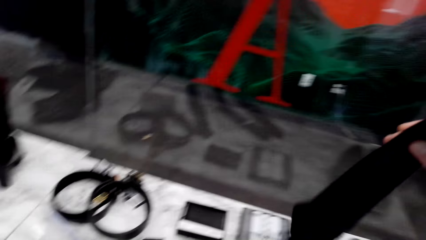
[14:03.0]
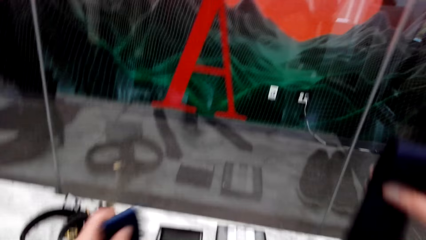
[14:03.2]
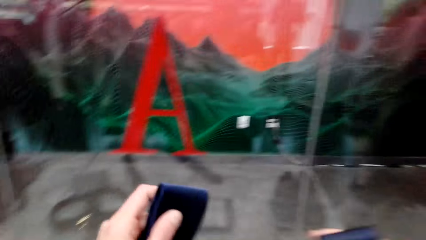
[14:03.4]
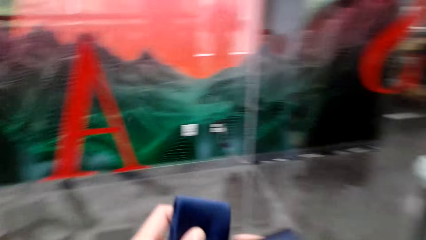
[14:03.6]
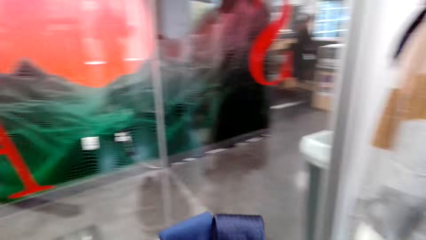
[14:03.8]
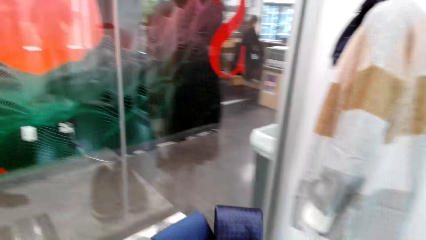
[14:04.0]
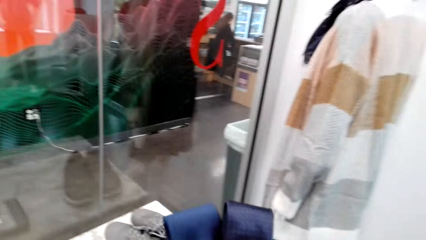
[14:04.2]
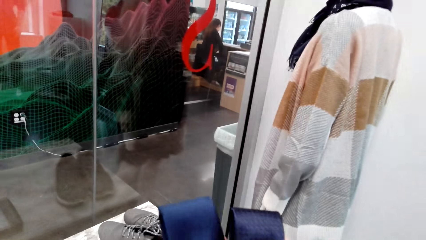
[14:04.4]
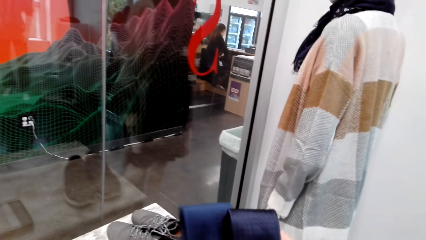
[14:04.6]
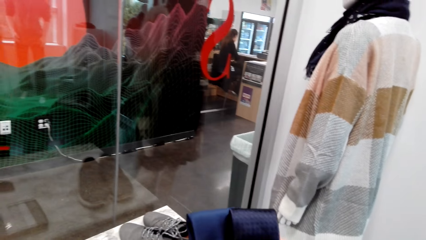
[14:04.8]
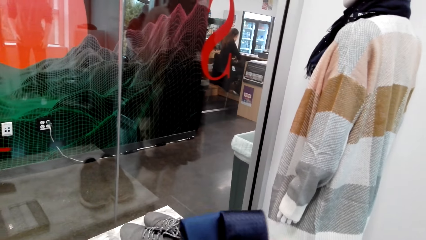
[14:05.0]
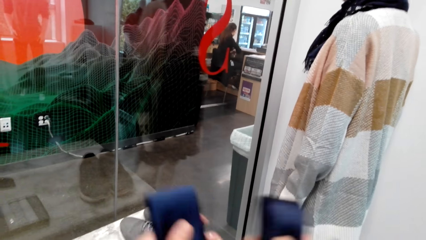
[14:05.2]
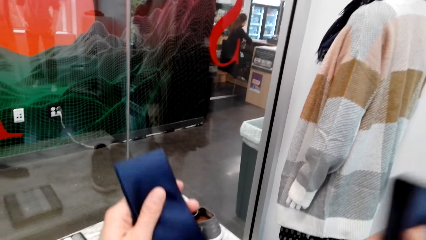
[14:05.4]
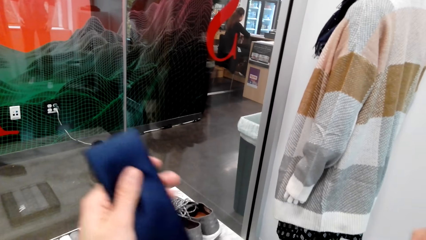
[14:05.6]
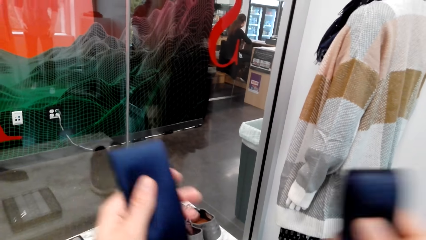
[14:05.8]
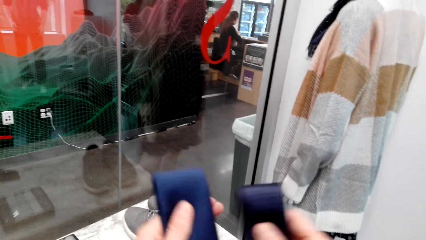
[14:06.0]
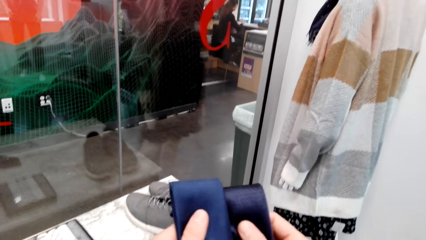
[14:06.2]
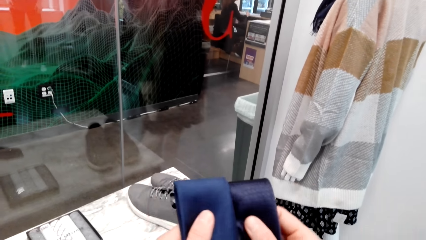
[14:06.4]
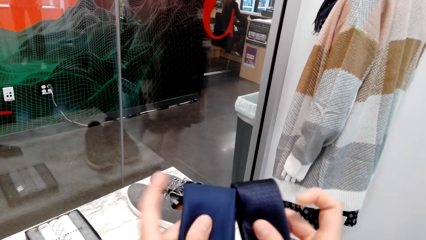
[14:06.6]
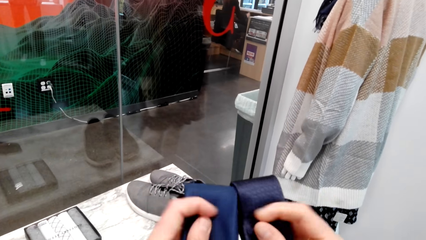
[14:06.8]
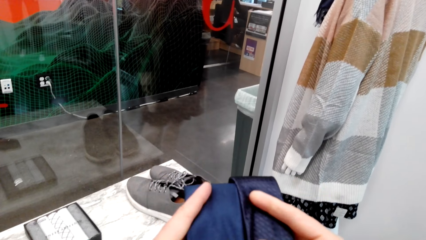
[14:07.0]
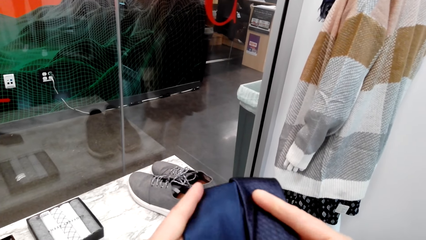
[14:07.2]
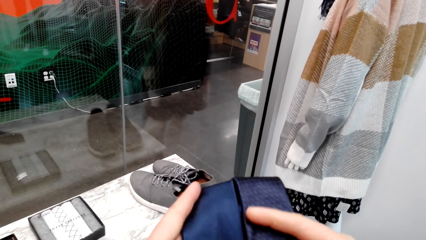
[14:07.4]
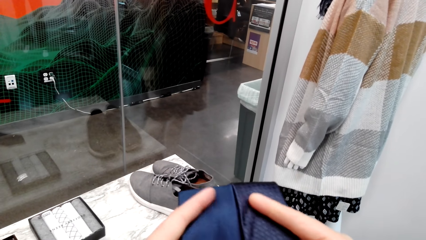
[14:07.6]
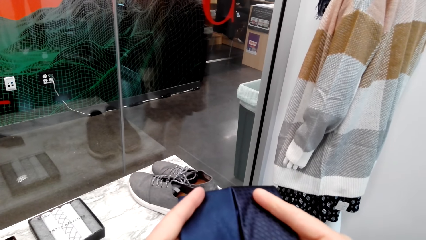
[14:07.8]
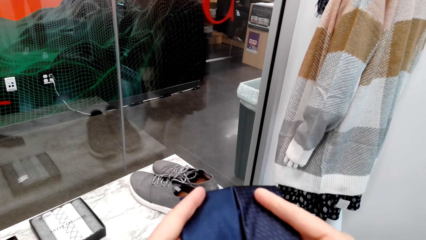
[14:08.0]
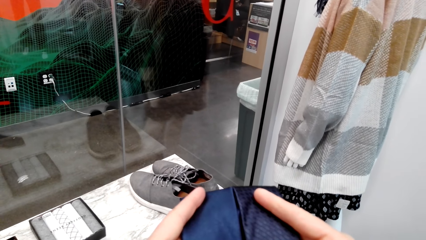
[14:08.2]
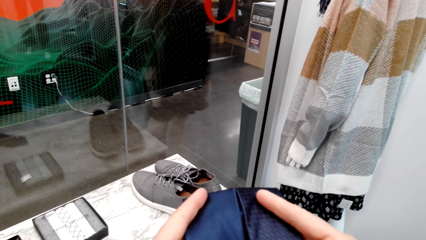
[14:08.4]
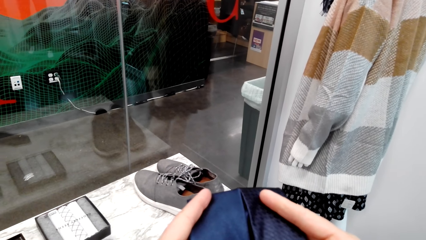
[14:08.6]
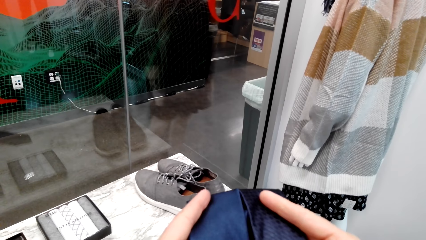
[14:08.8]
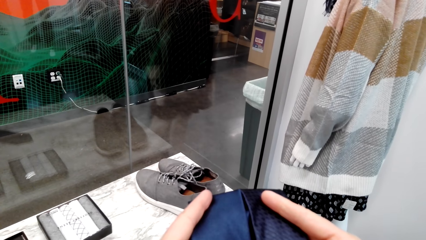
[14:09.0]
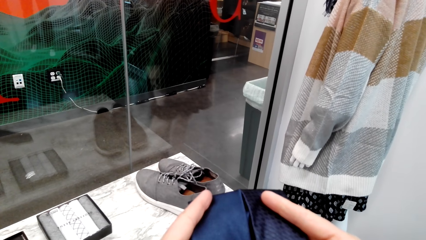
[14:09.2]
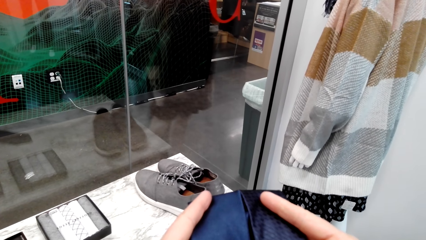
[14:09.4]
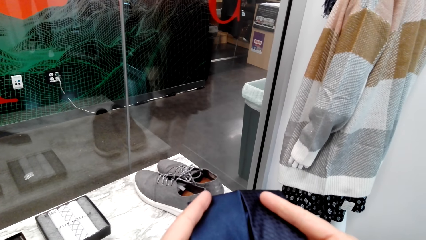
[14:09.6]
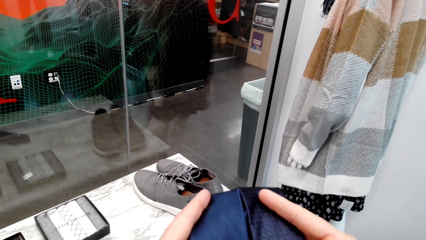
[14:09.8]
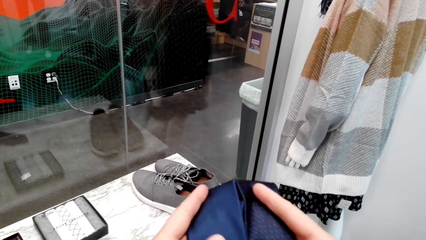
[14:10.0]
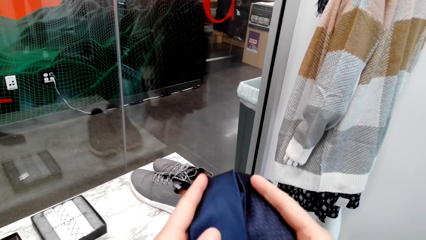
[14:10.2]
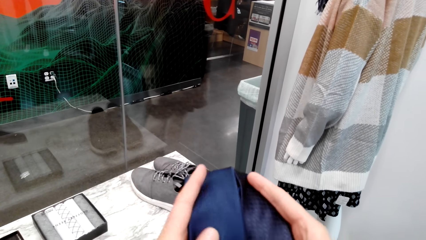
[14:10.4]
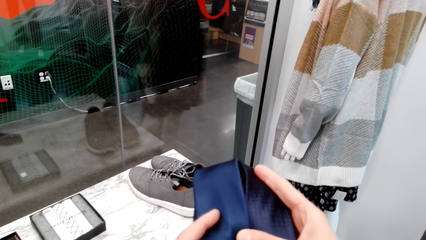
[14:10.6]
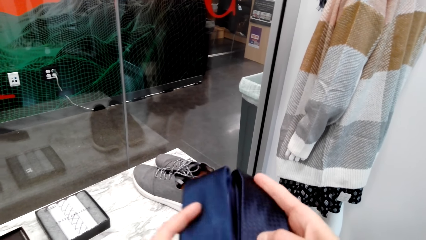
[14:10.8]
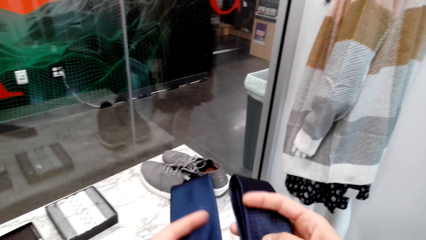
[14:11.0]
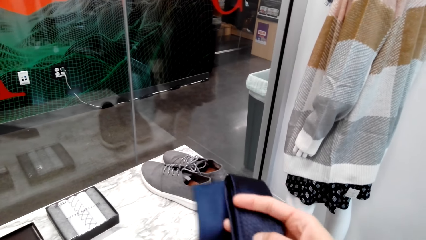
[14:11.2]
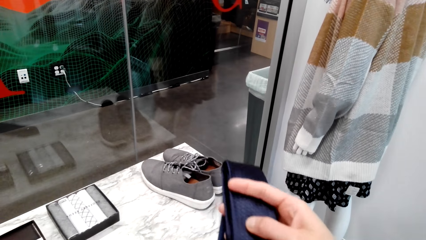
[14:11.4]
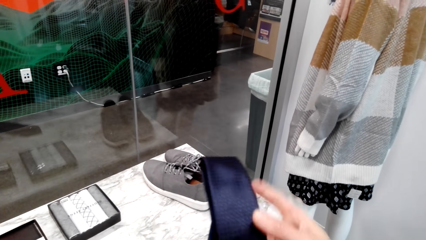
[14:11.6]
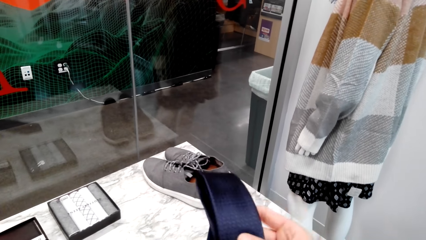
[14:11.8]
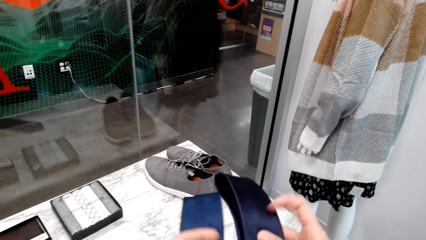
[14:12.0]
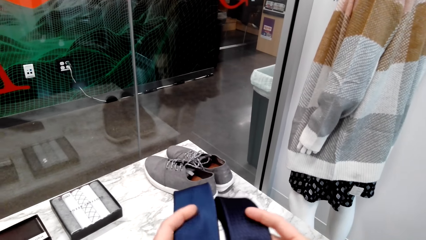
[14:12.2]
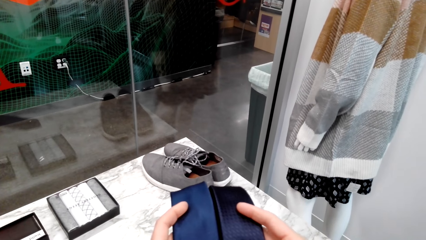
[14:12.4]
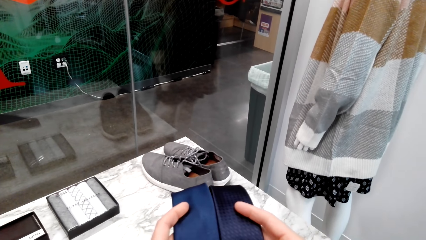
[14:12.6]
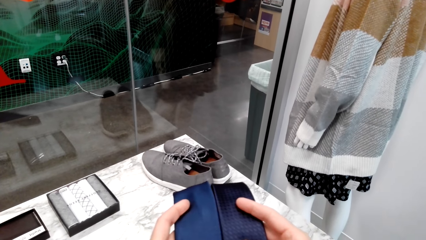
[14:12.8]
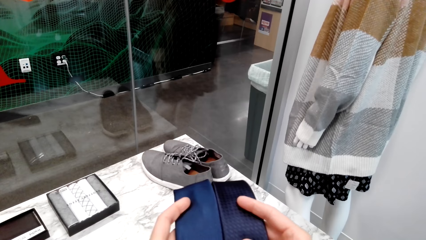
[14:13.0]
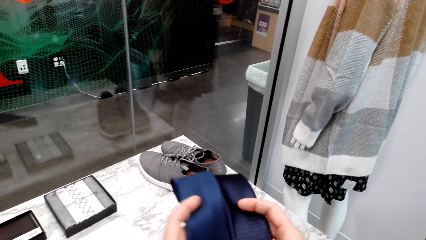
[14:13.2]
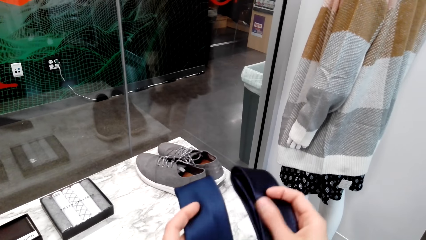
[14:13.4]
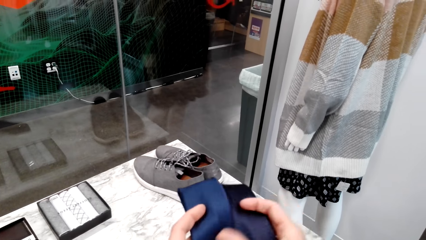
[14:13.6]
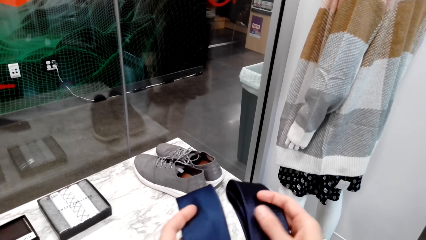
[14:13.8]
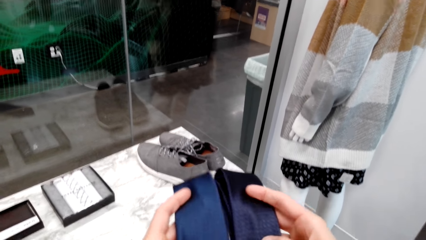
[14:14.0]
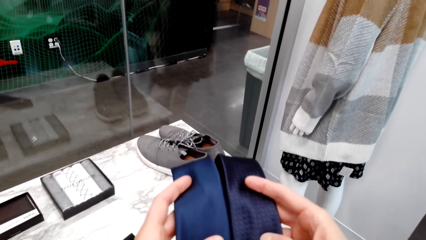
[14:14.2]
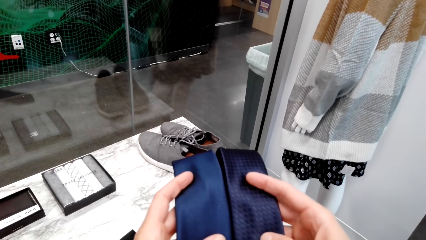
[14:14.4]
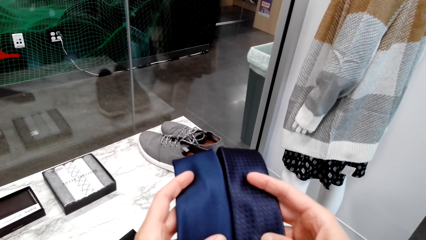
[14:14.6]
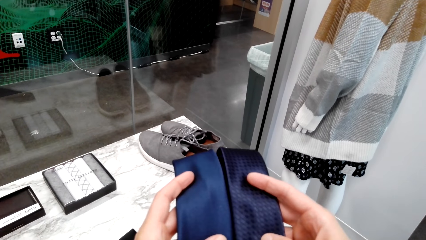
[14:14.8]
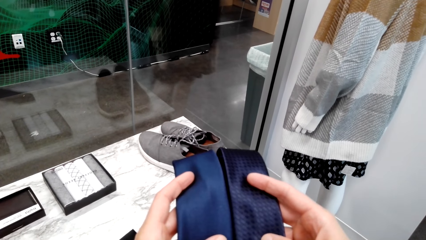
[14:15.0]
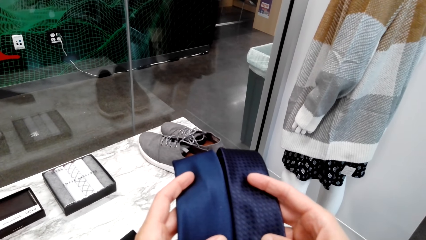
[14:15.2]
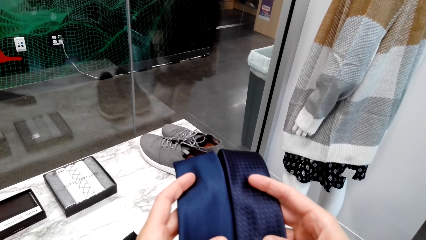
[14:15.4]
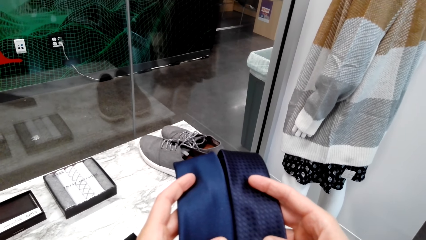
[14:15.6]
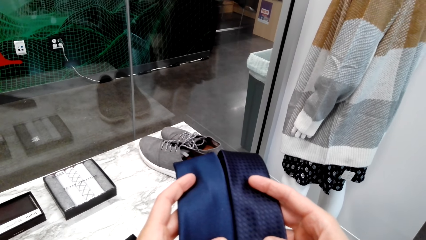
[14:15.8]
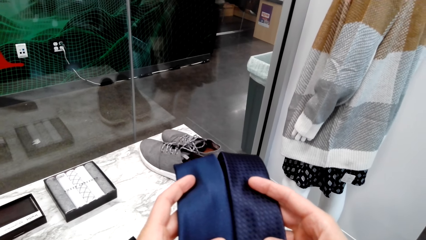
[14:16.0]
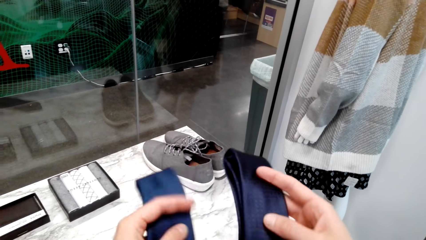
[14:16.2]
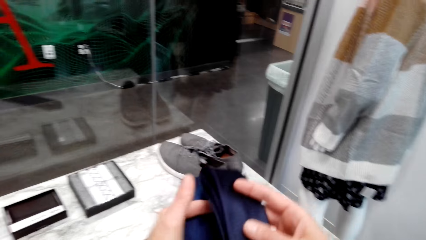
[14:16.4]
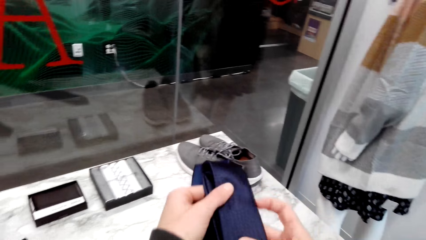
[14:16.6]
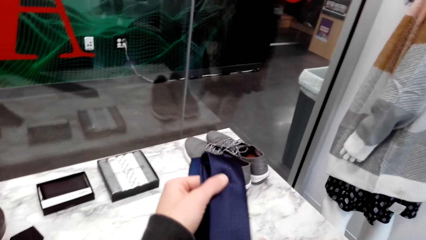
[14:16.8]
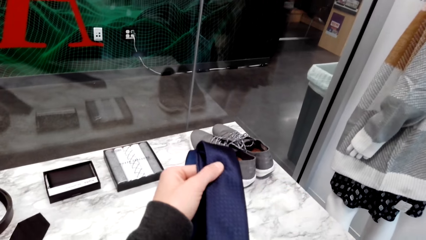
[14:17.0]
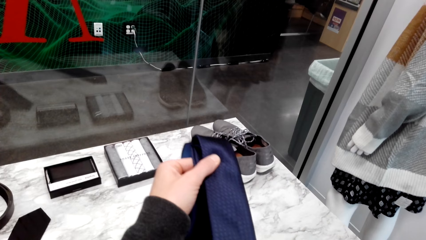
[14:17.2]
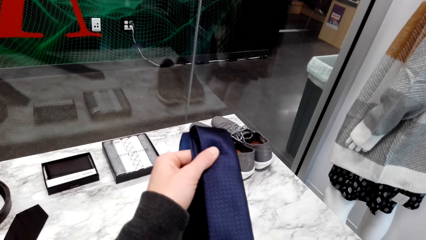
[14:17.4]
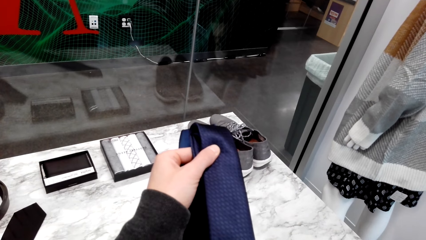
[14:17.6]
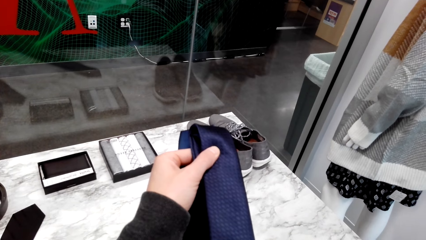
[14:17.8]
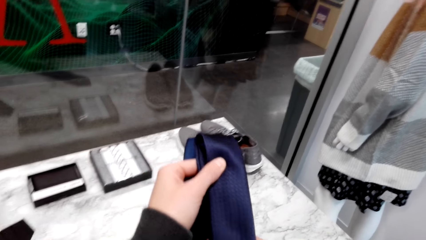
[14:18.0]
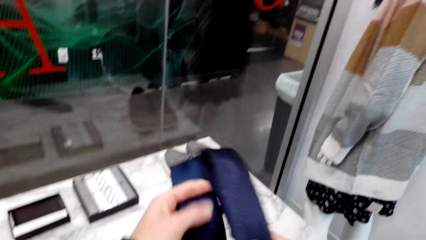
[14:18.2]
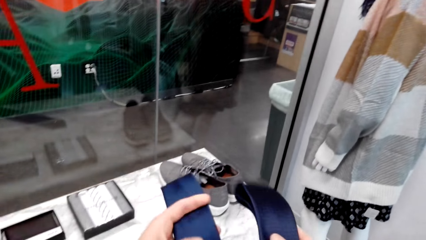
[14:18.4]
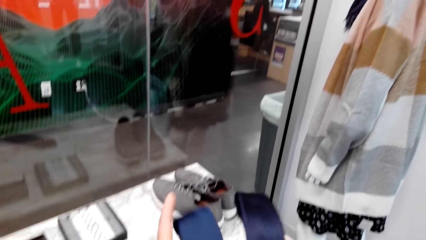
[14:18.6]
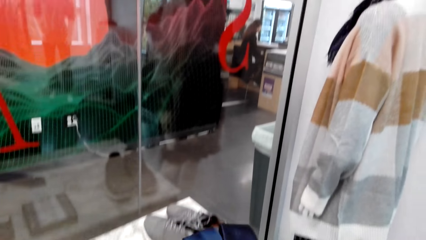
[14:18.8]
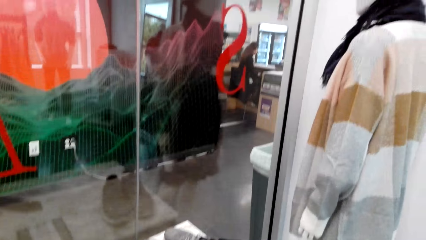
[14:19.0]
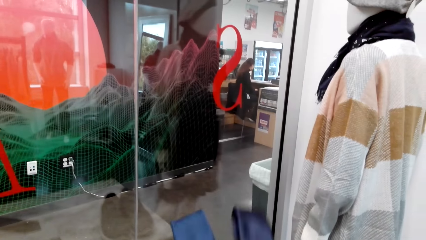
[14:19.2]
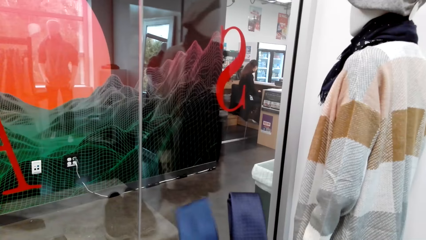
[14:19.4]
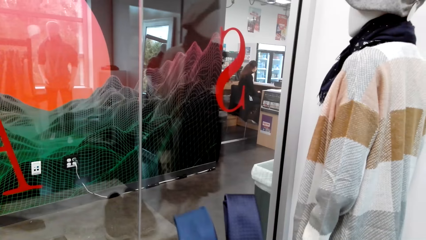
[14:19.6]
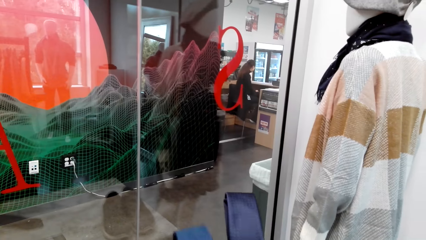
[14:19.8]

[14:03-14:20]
The camera wearer picks up the tie. They pick it up again. They compare two ties. They talk with a person.
